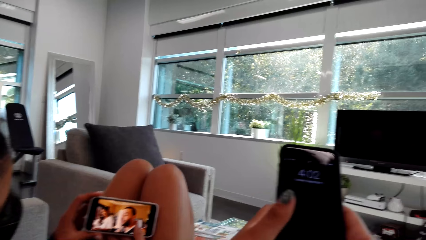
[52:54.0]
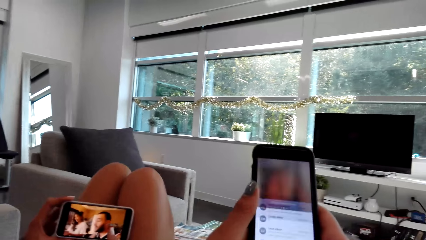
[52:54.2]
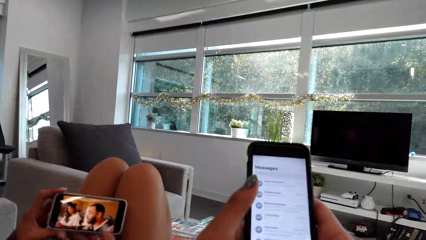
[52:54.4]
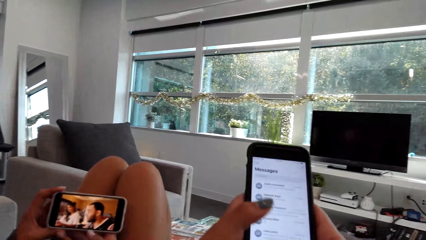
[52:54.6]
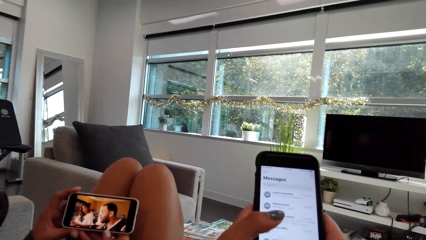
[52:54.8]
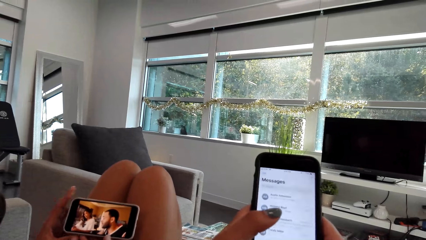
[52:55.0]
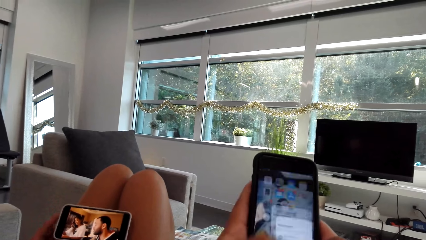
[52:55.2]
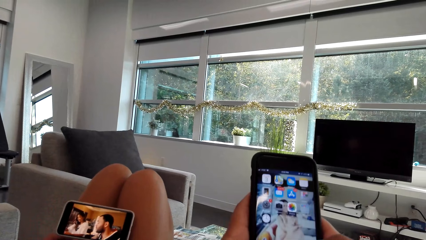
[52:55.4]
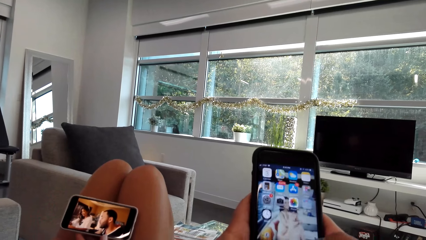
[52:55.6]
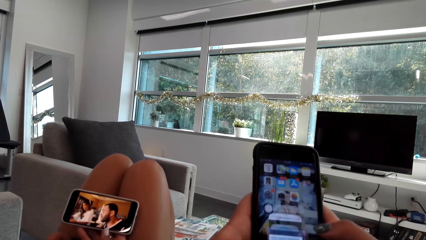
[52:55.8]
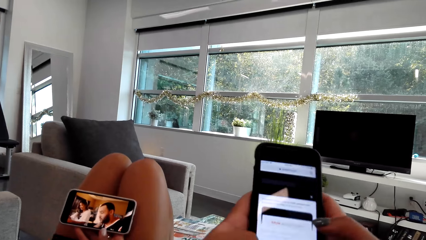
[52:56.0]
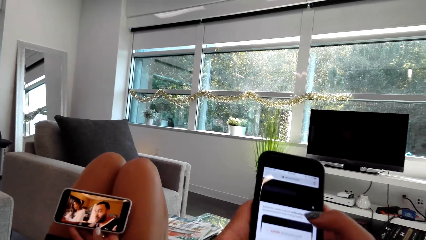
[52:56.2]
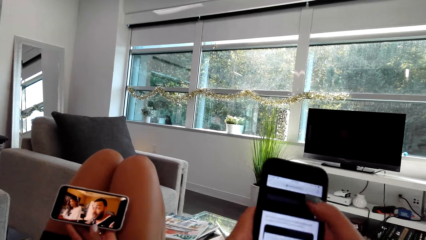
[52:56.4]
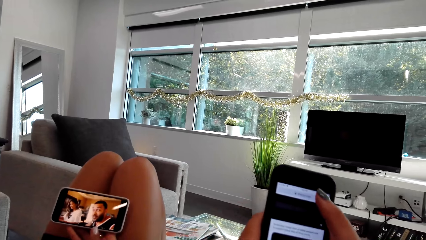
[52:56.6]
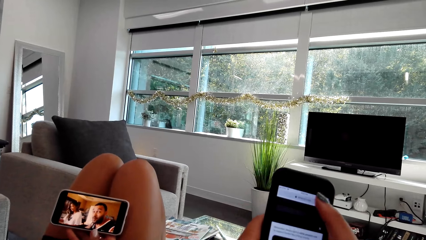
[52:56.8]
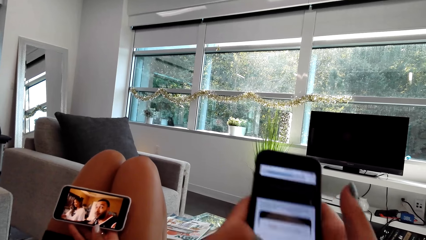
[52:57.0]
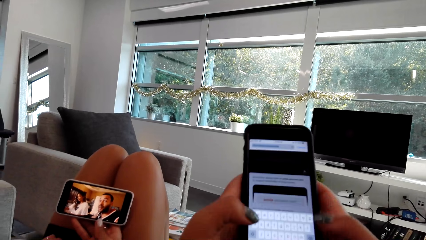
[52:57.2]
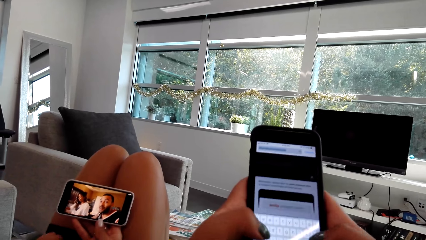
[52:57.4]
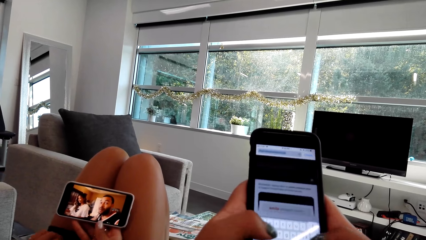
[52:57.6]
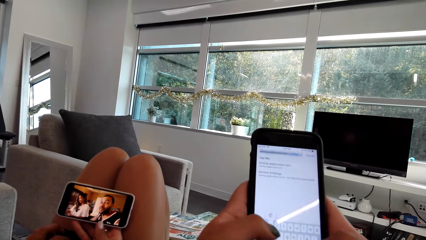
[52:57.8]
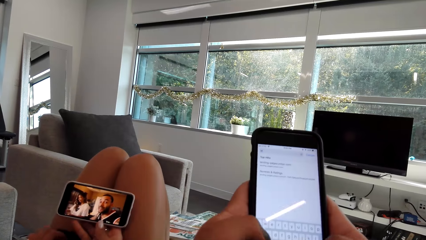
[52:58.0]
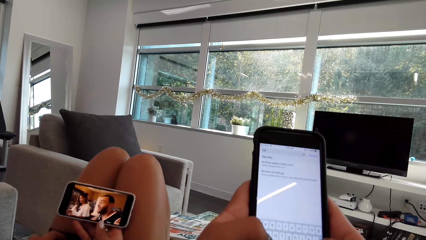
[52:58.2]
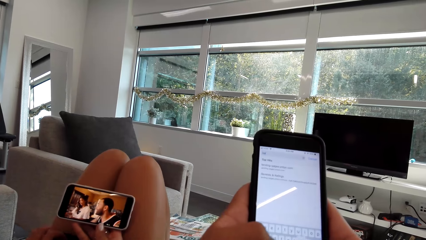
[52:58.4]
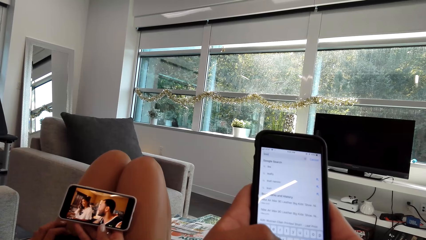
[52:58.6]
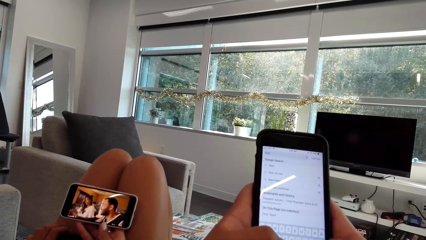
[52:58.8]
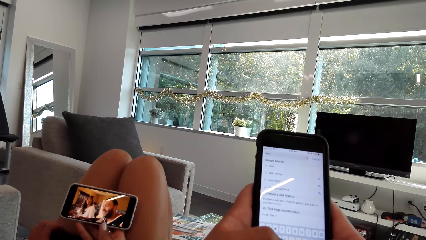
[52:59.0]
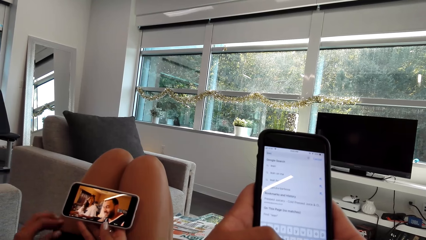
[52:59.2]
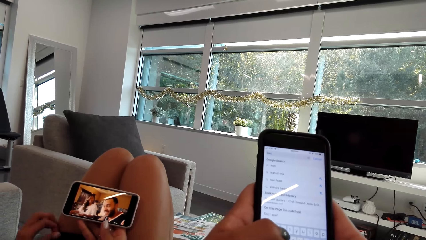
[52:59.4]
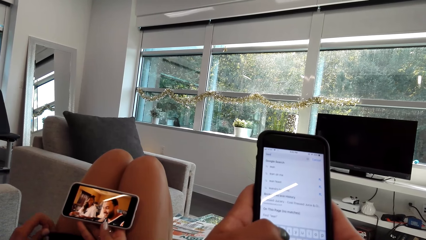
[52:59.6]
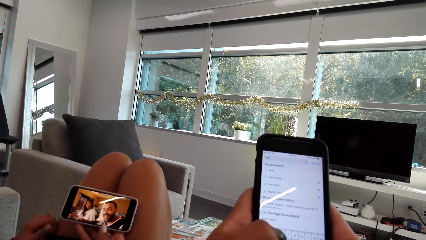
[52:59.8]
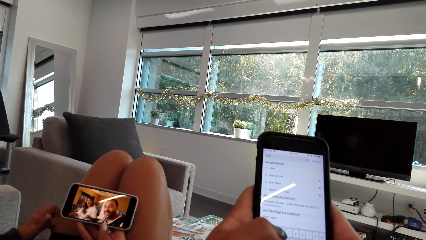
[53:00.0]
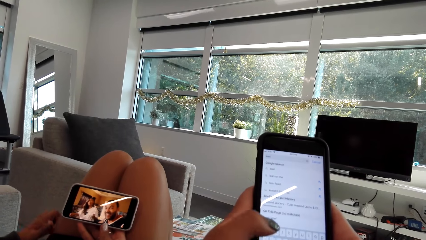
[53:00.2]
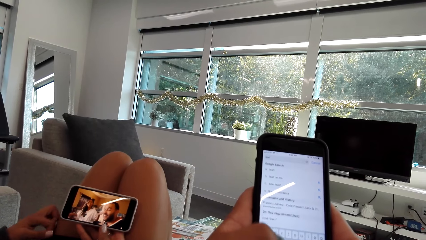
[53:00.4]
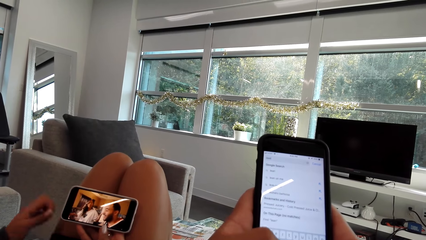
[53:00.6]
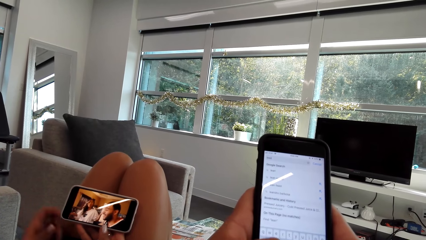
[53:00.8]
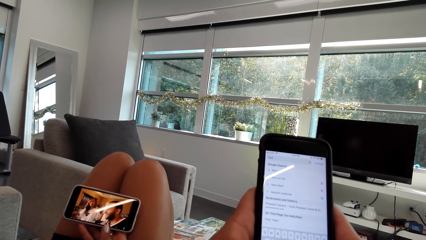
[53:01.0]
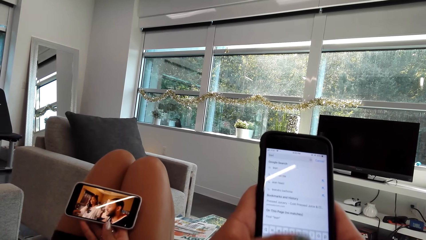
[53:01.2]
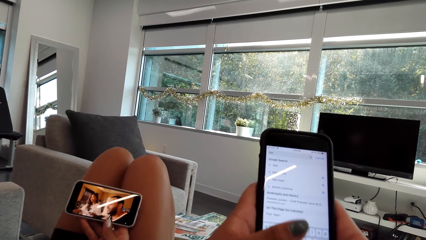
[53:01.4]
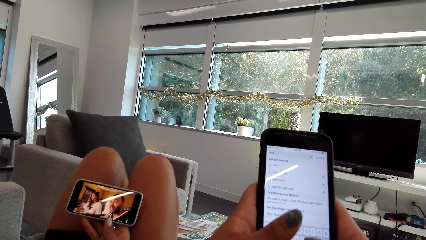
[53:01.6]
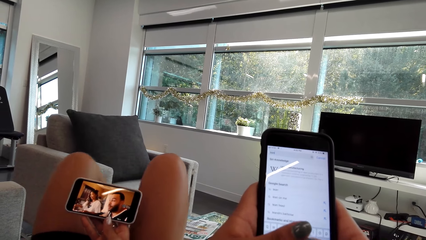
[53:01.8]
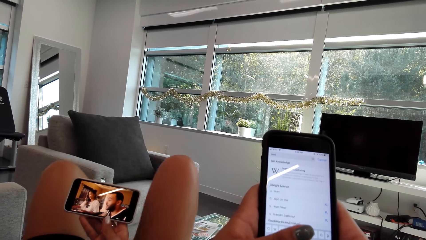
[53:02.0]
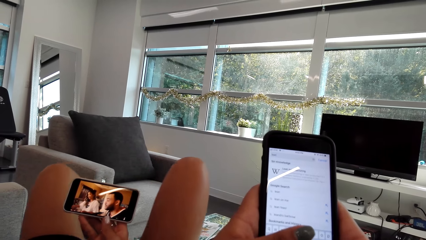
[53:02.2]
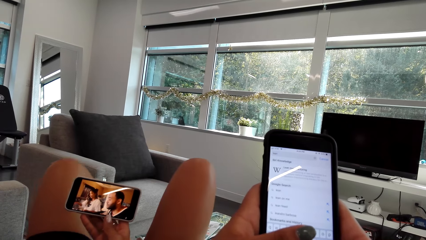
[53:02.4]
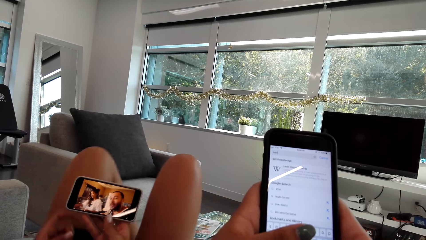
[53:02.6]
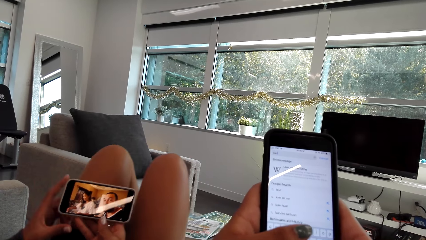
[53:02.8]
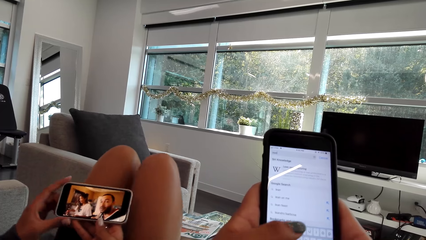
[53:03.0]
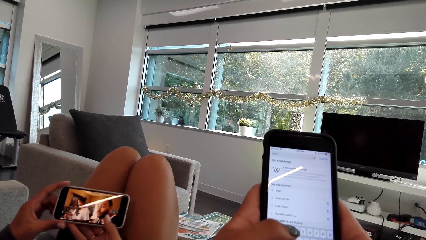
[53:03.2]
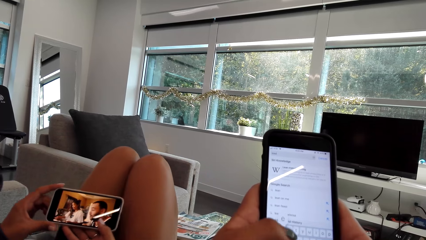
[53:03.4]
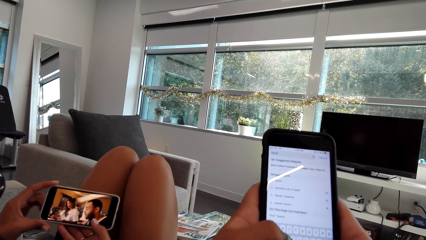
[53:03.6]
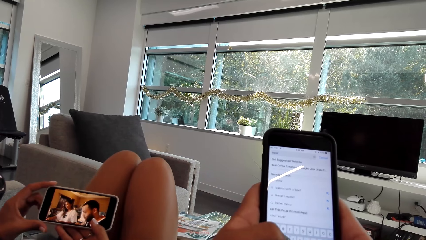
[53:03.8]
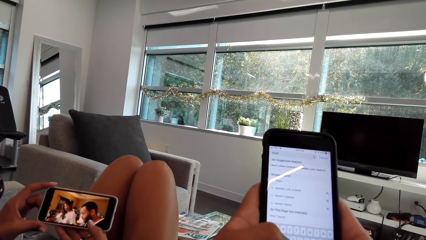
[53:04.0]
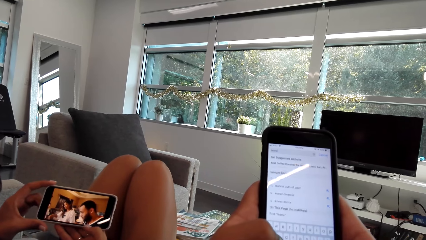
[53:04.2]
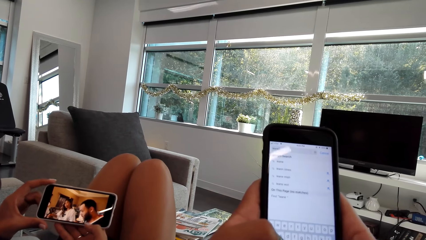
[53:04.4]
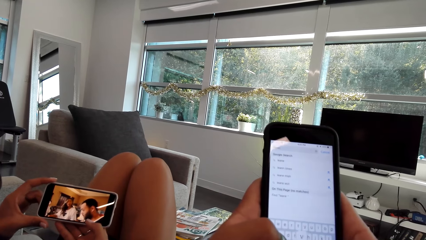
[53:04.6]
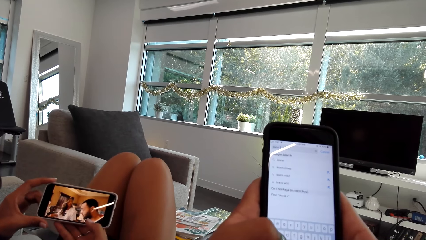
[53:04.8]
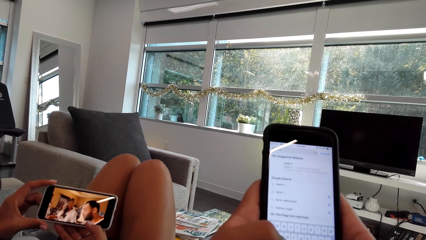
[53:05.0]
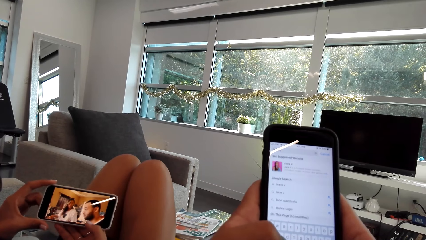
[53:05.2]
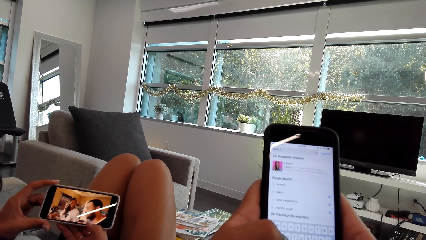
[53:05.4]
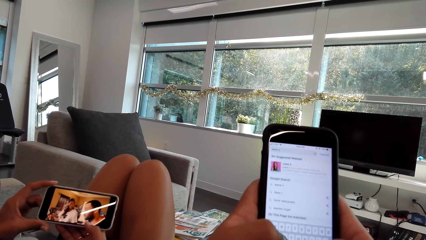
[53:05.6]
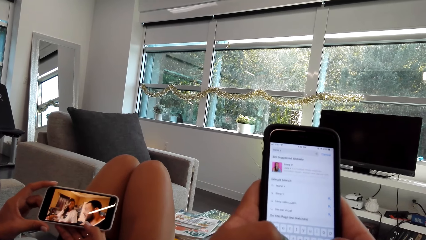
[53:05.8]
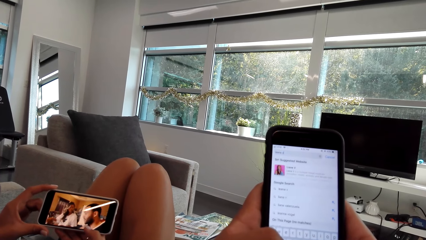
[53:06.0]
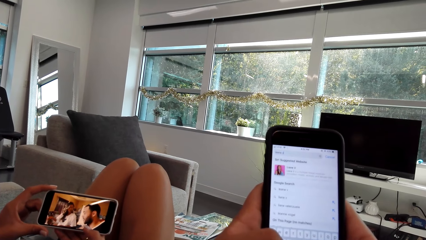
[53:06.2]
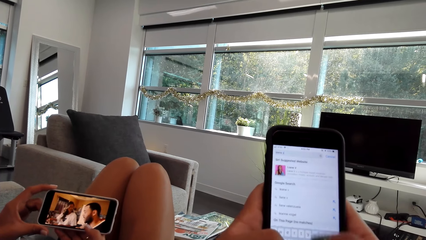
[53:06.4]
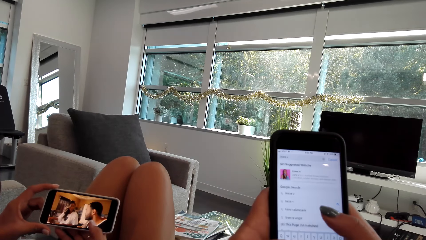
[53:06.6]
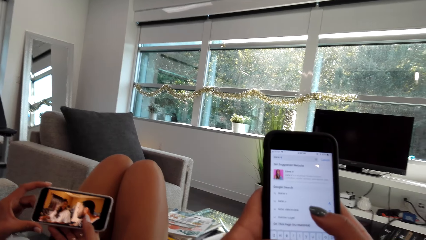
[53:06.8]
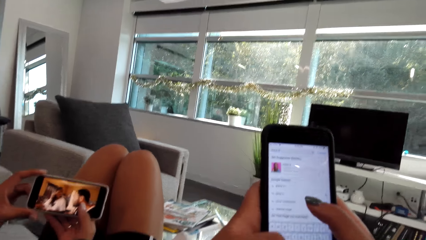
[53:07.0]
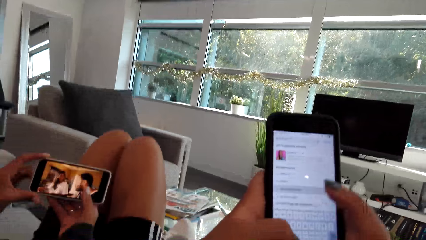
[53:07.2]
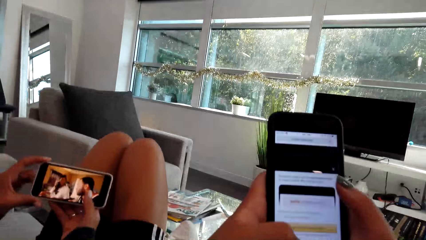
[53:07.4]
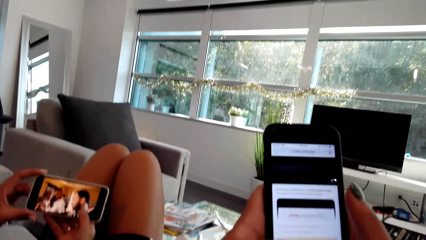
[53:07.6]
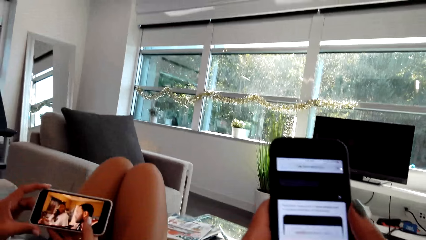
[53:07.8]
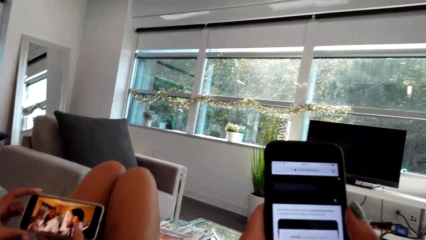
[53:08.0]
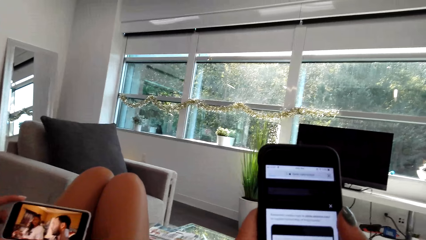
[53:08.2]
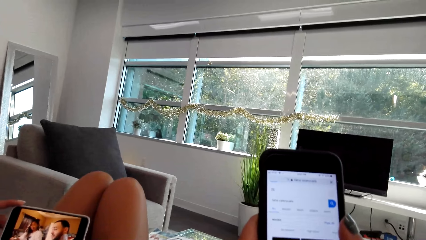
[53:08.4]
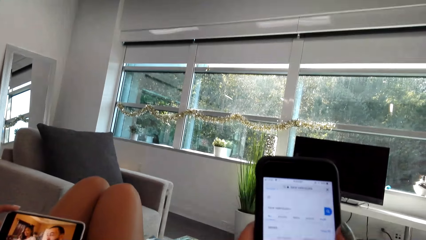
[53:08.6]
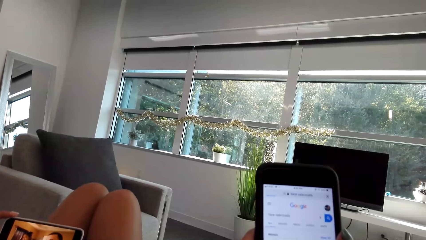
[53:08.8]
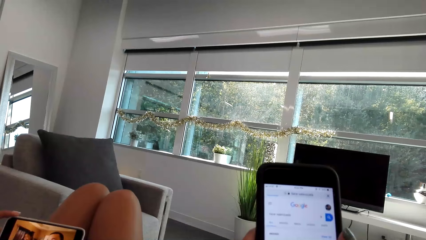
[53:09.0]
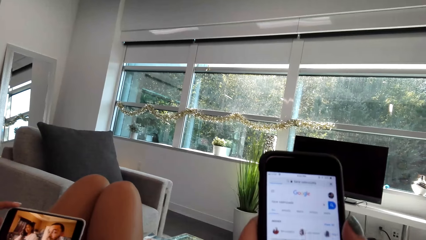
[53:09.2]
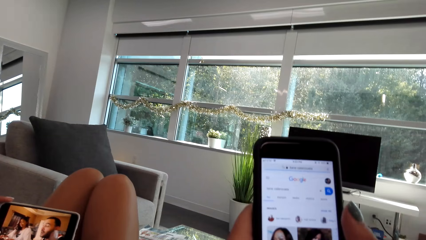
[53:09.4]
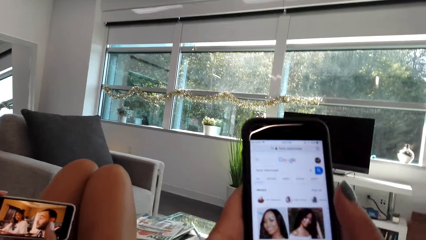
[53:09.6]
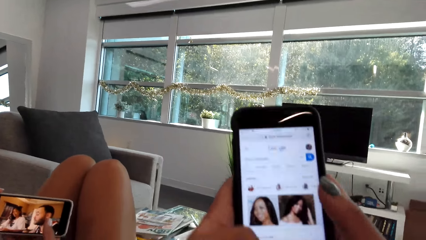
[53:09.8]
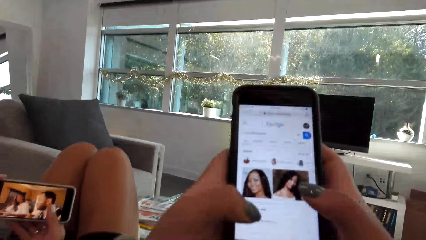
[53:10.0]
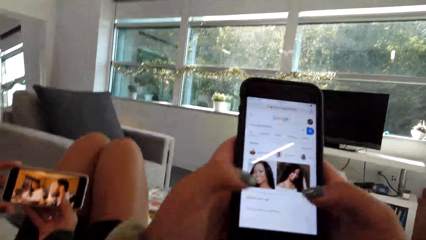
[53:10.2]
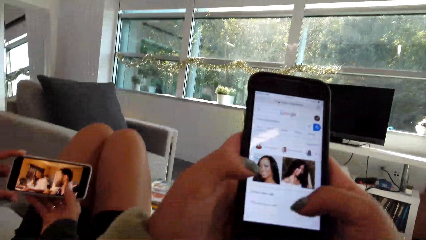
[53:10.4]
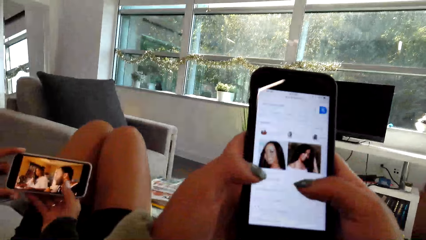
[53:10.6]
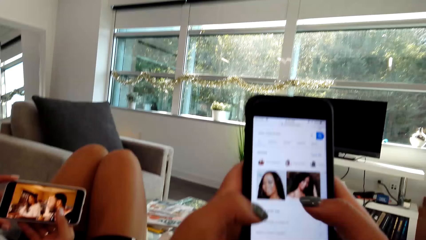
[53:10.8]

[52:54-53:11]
The camera wearer holds the phone with both hands. They use the phone and swipe the phone. They look at the phone. They swipe the phone.
